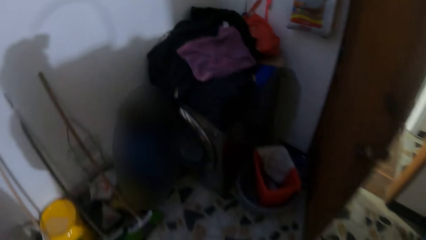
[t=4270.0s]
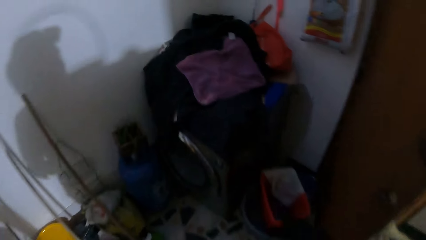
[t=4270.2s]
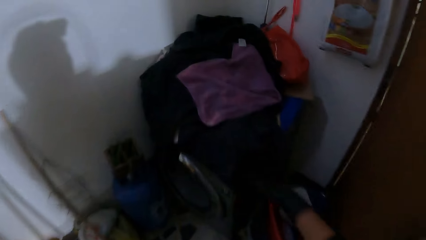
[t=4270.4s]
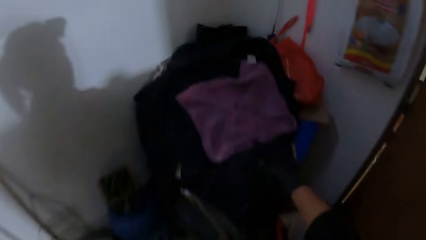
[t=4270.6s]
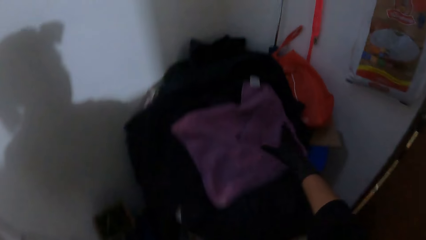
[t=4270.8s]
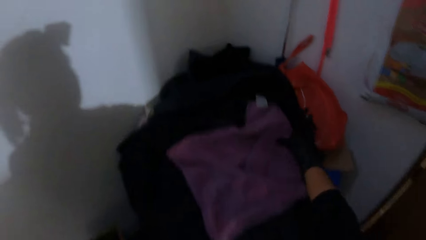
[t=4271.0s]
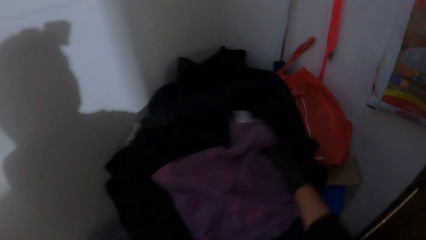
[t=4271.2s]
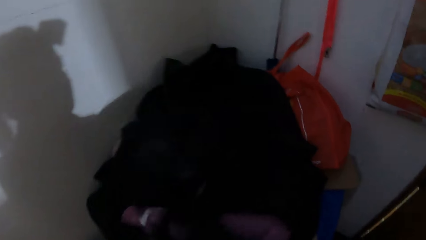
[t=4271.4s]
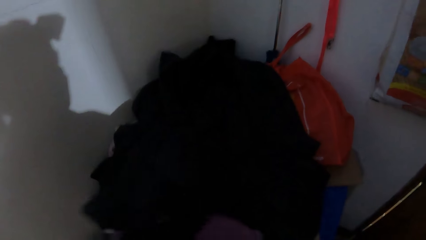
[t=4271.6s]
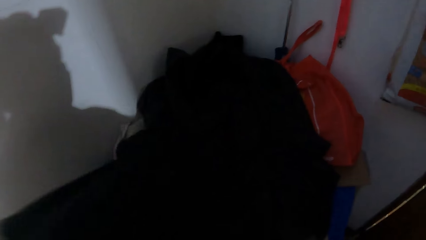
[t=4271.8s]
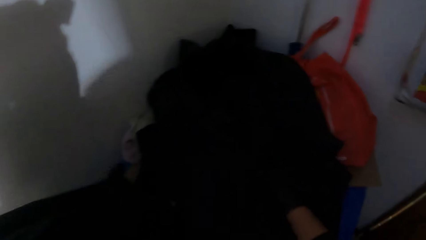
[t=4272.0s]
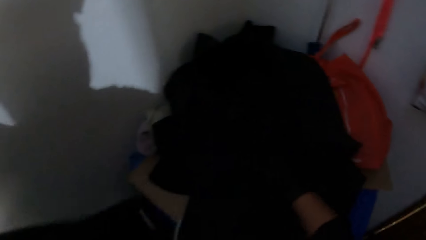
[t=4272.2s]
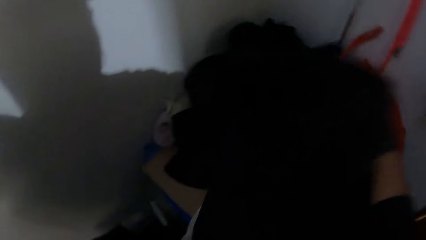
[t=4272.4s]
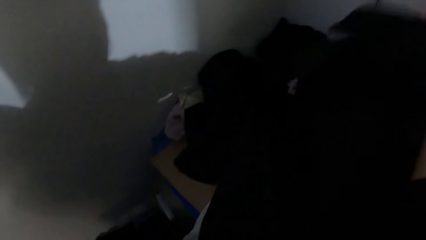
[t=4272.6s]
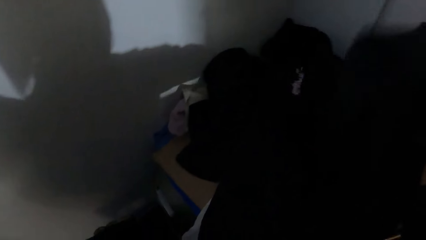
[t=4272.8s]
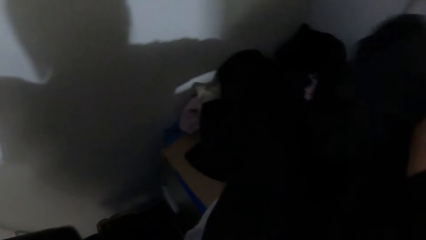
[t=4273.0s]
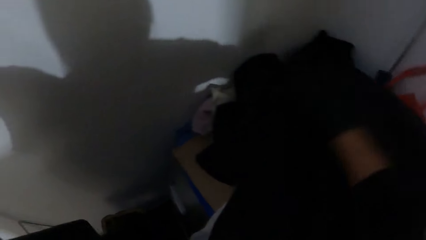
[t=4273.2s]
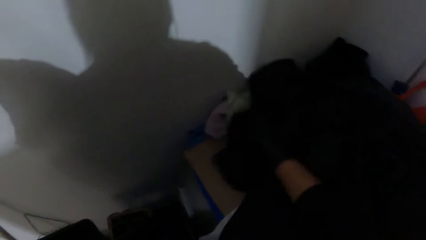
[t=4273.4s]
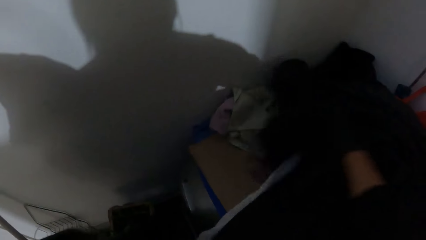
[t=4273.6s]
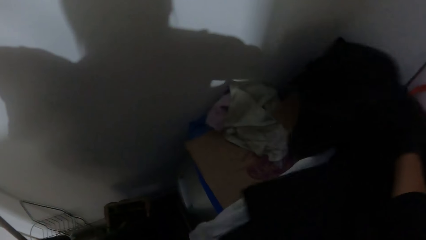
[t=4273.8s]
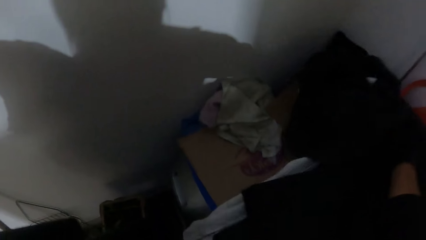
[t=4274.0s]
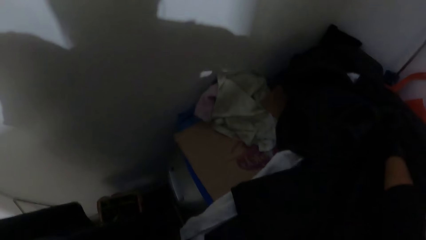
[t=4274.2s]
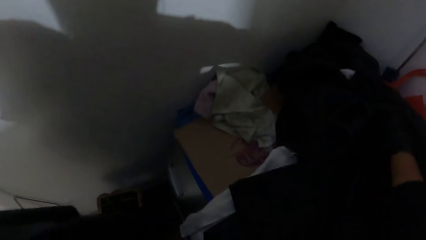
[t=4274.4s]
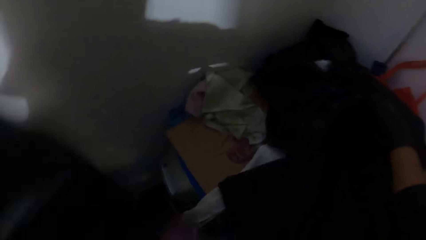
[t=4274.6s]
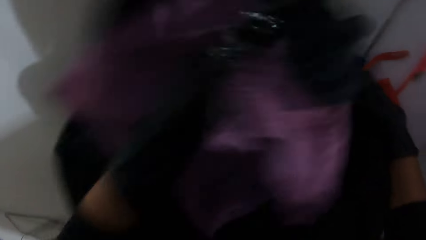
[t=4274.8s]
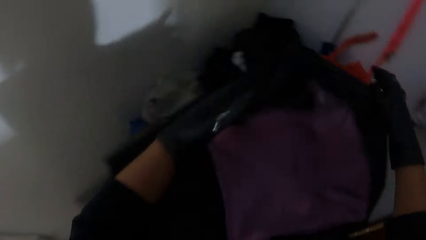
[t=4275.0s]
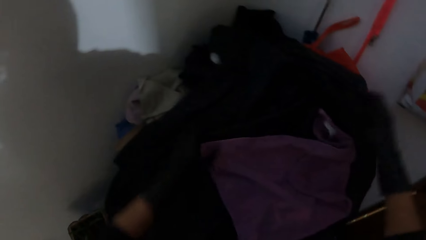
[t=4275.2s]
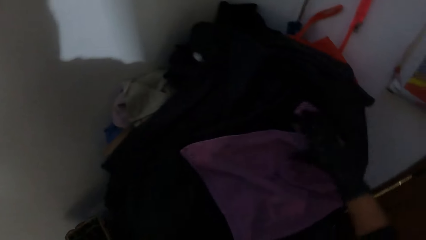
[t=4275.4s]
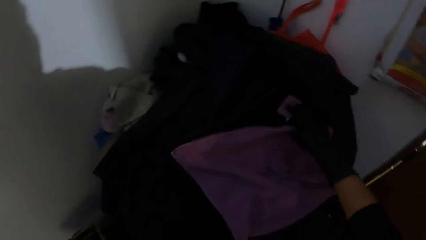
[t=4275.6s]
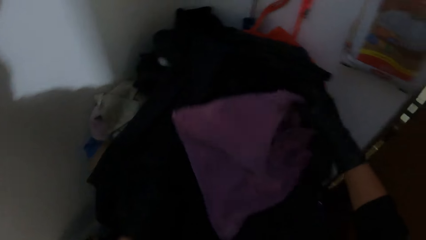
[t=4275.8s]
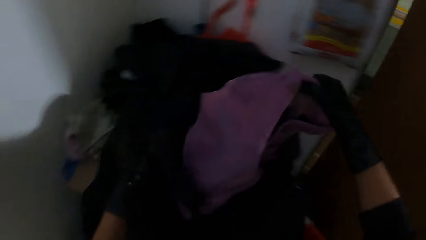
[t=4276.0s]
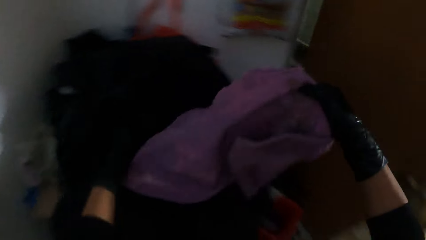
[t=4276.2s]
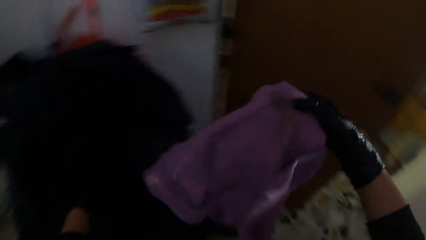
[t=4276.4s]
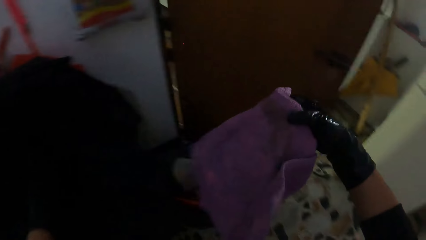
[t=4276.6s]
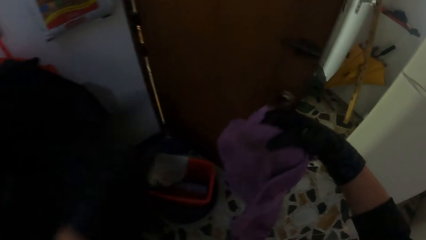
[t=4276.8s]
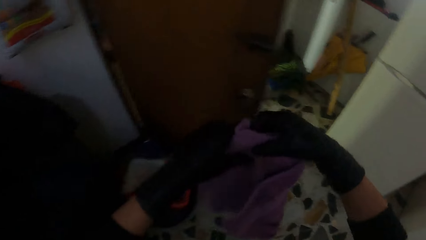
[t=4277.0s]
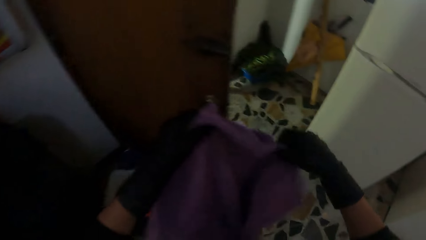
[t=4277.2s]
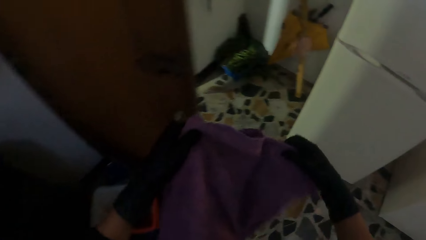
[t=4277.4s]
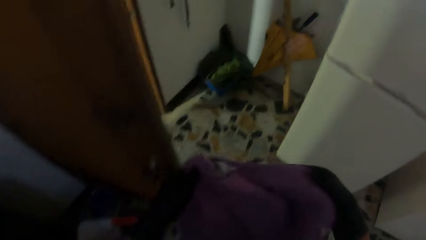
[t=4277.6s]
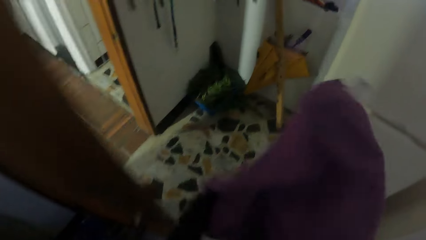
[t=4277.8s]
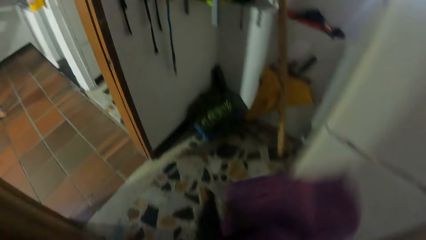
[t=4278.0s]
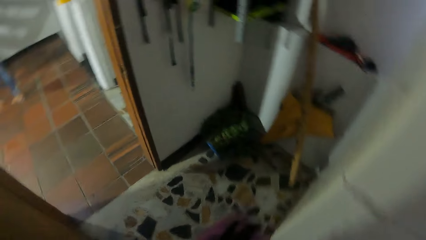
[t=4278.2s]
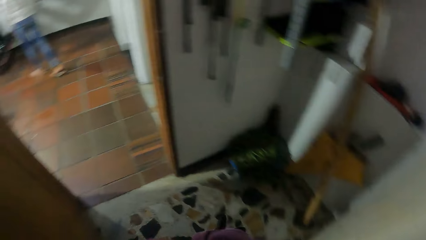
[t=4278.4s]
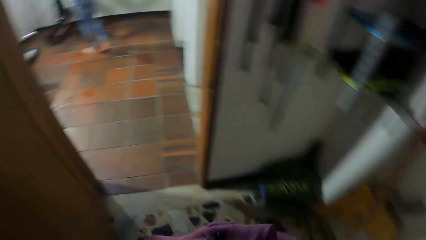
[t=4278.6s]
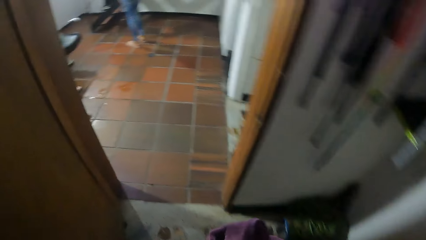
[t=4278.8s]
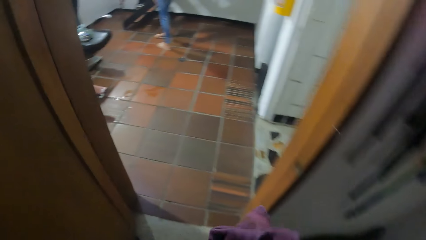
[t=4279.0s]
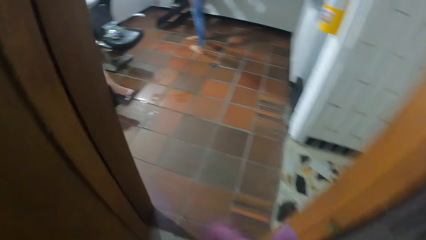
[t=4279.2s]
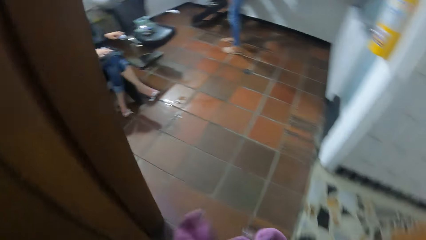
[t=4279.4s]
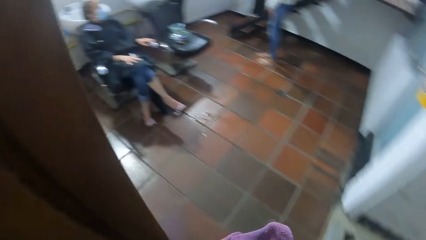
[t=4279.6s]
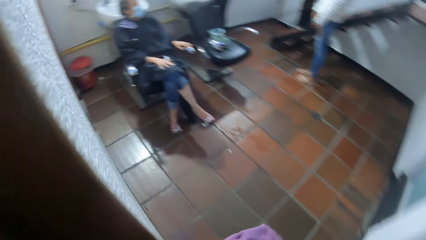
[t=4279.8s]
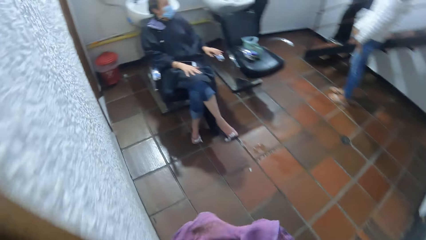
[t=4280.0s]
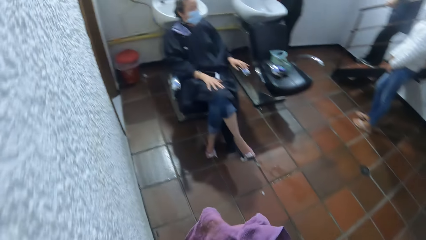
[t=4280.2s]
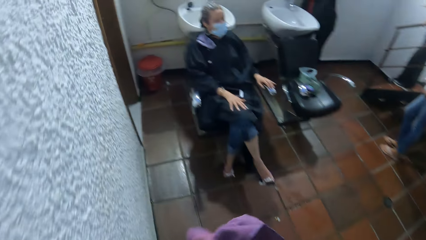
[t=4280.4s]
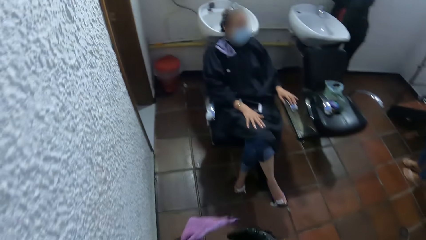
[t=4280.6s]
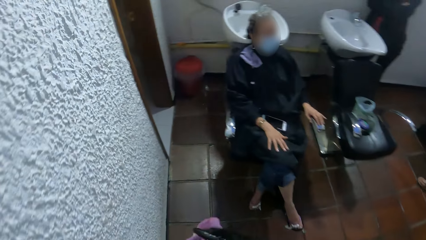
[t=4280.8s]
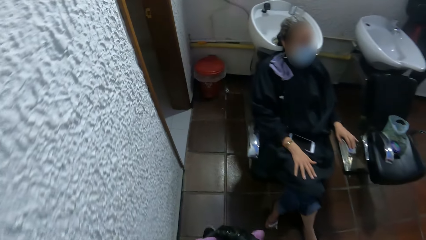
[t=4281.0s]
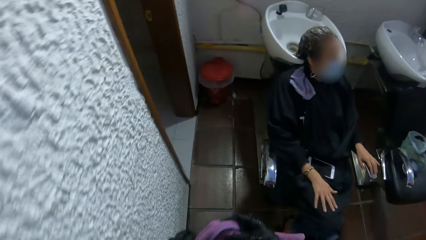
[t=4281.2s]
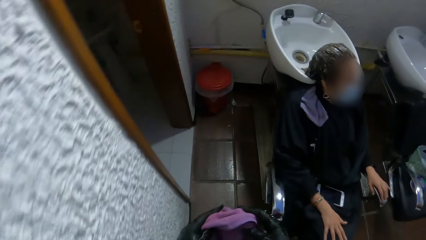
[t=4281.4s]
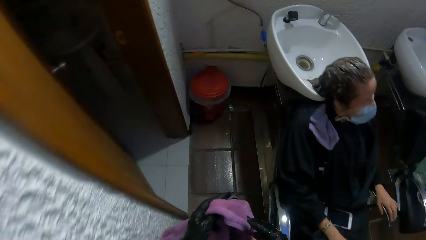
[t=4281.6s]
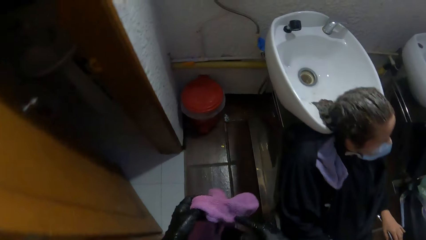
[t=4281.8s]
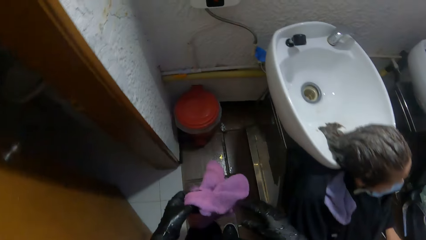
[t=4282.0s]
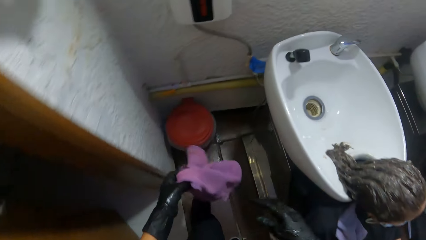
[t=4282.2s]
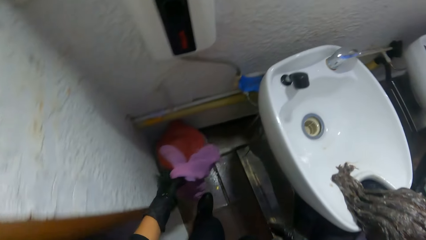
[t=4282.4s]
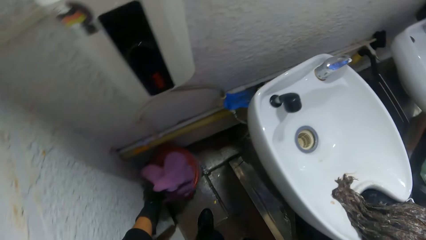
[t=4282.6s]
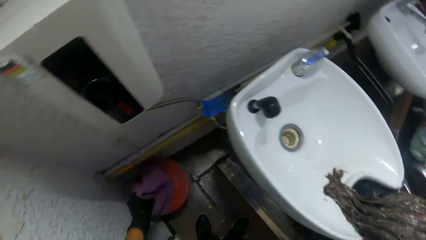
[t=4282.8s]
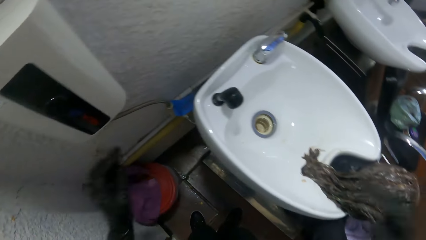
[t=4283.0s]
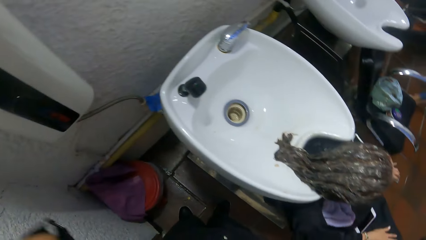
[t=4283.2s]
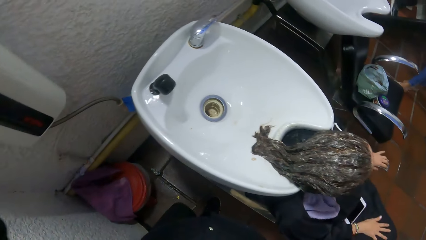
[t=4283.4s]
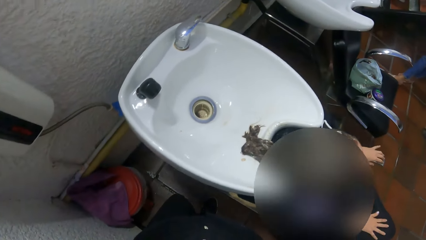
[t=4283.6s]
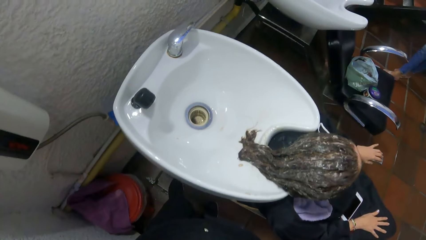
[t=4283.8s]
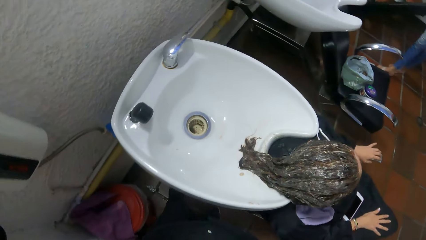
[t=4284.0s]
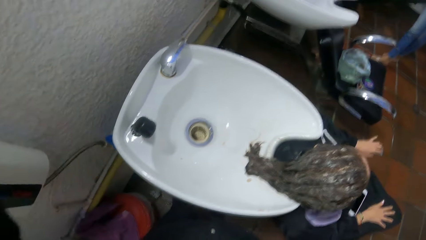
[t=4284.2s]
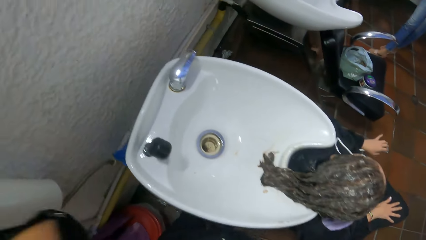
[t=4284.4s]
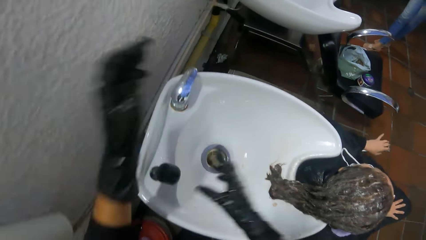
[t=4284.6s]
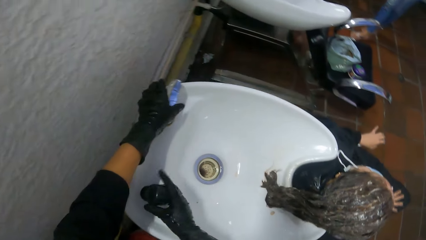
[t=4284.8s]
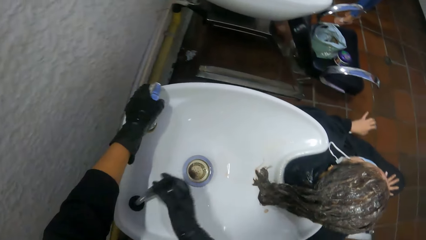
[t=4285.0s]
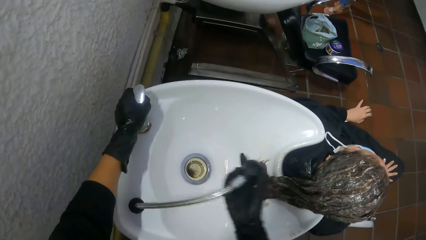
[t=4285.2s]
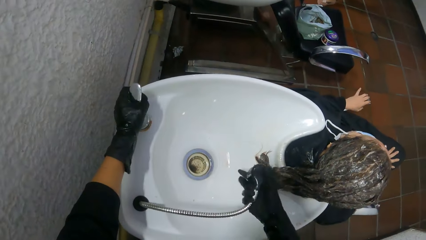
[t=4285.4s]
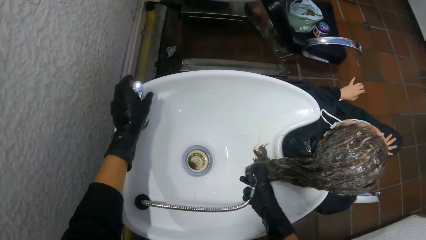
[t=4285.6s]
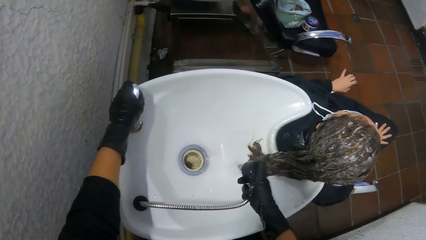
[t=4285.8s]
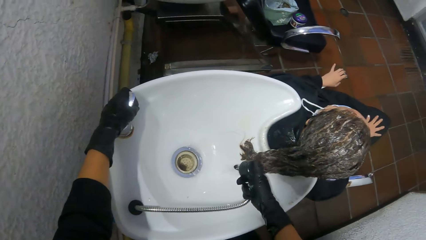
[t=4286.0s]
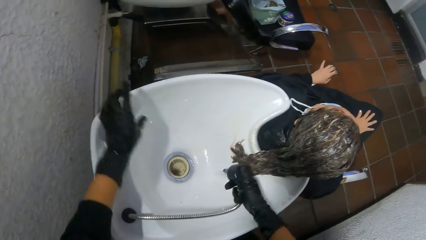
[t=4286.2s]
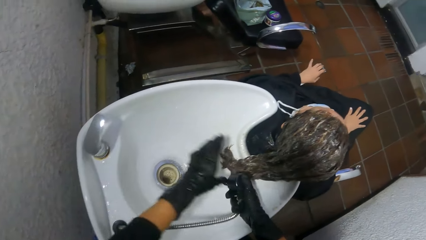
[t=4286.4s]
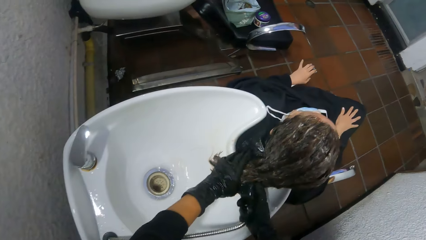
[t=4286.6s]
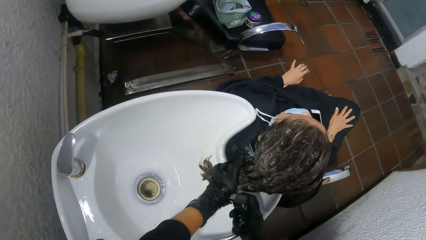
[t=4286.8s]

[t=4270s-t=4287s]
The camera wearer searches through a pile of cloth with both hands. She picks up a towel with her right hand. She holds the towel with both hands. She drops the towel on a plastic lid or bucket with her left hand. She operates the tap control on the shampoo bowl with her left hand. She picks up the tap from the shampoo bowl with her right hand.
